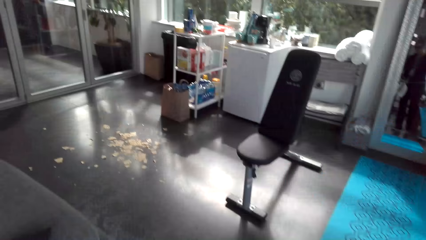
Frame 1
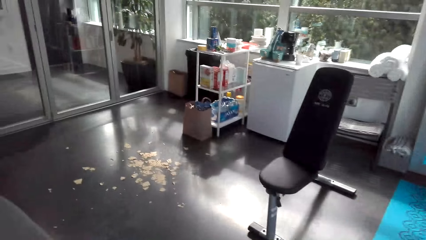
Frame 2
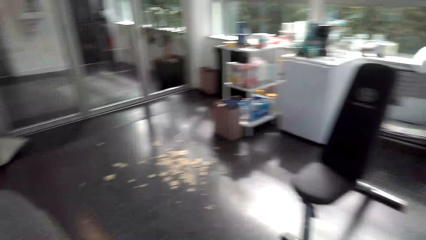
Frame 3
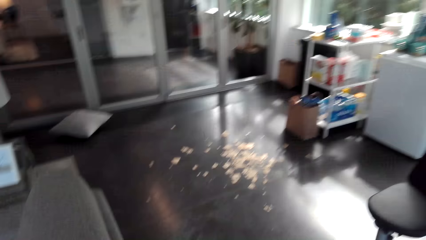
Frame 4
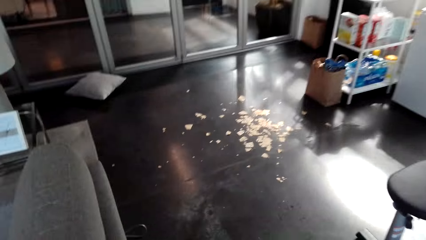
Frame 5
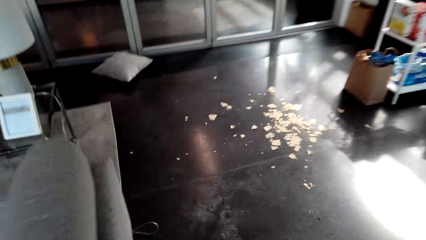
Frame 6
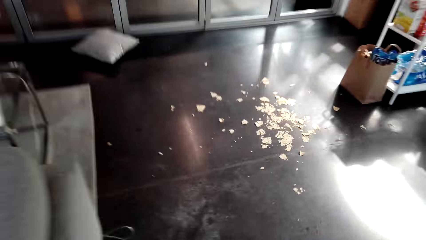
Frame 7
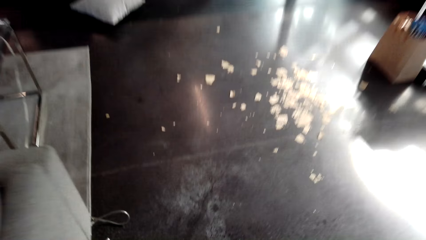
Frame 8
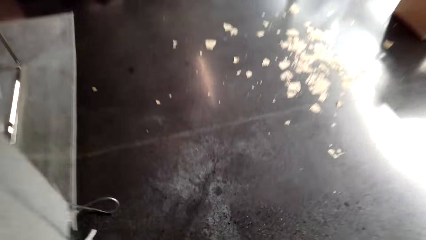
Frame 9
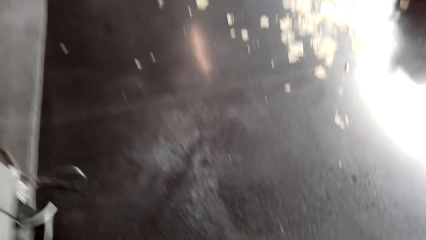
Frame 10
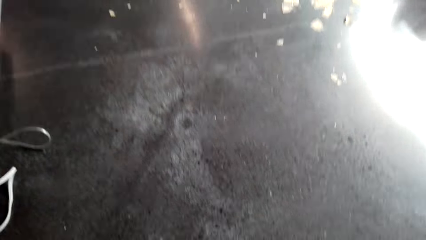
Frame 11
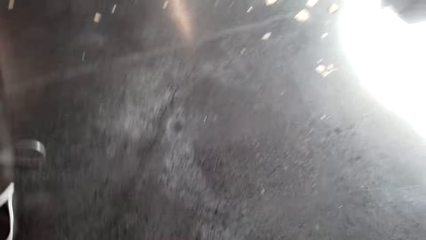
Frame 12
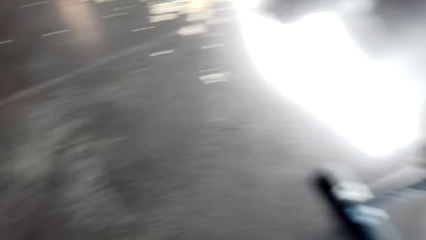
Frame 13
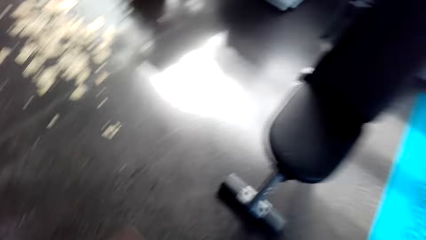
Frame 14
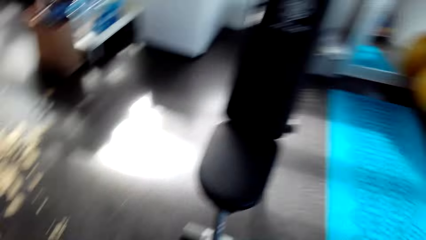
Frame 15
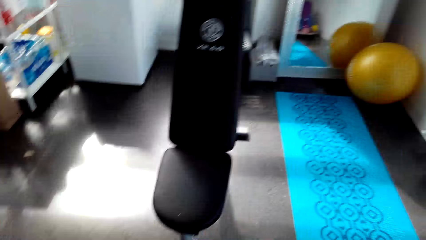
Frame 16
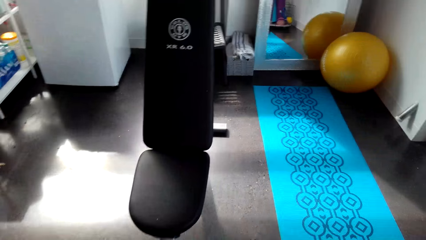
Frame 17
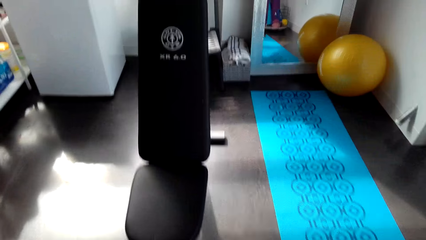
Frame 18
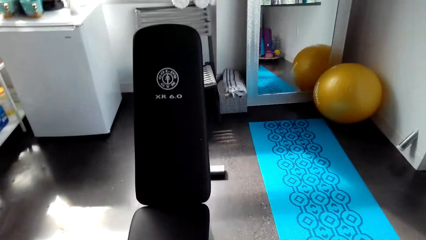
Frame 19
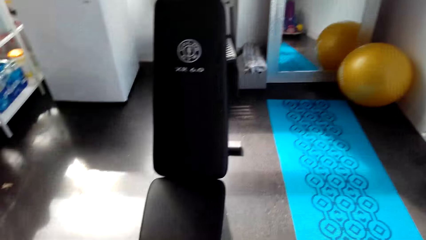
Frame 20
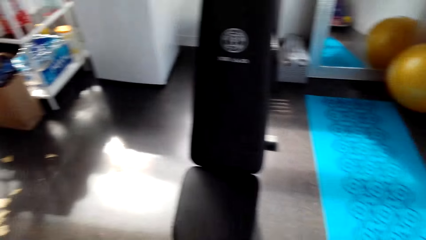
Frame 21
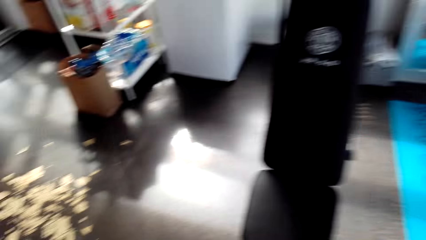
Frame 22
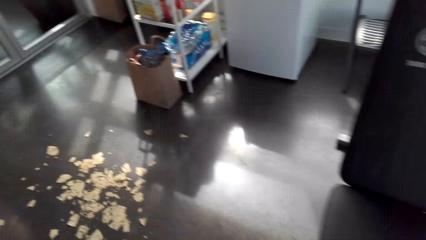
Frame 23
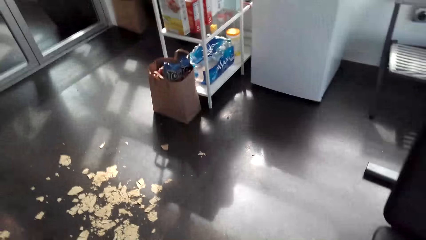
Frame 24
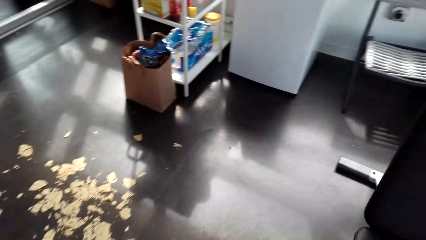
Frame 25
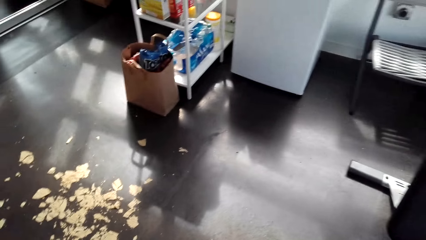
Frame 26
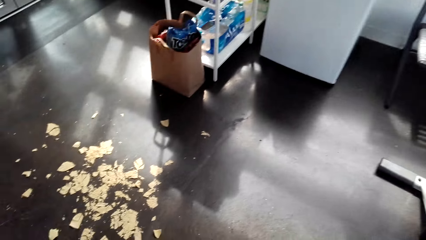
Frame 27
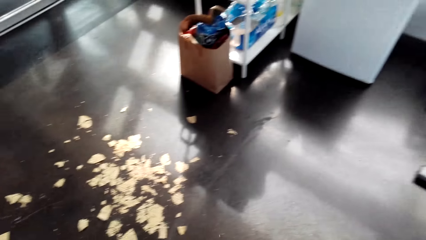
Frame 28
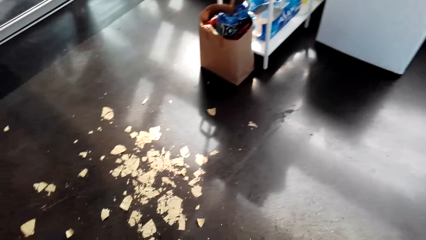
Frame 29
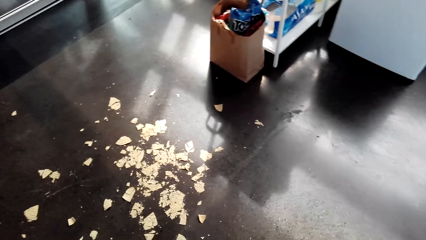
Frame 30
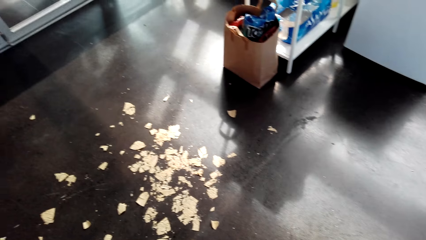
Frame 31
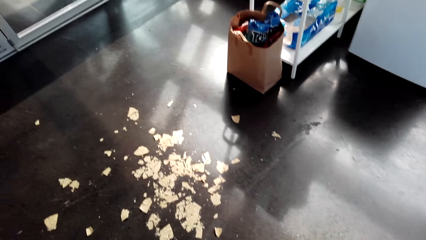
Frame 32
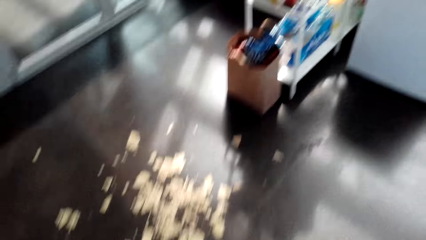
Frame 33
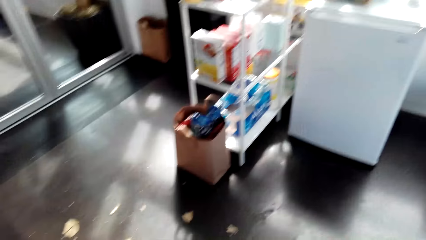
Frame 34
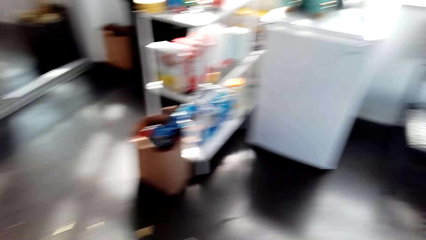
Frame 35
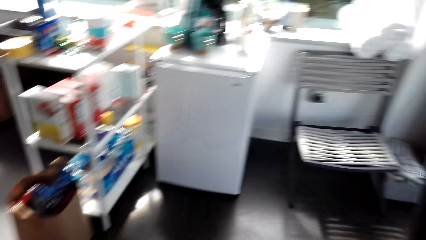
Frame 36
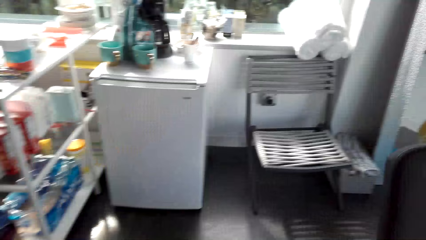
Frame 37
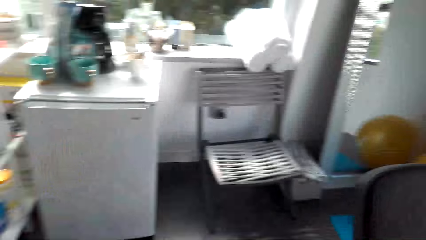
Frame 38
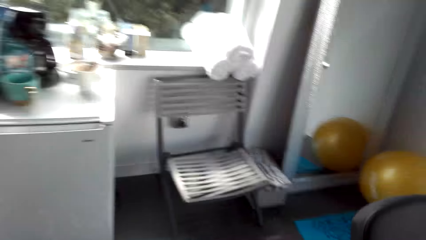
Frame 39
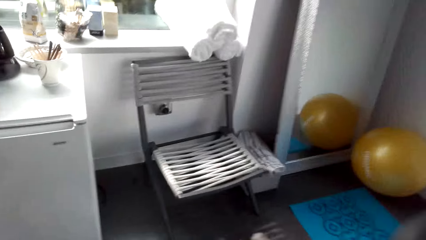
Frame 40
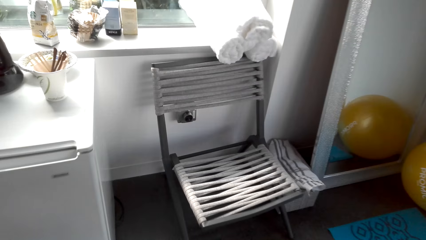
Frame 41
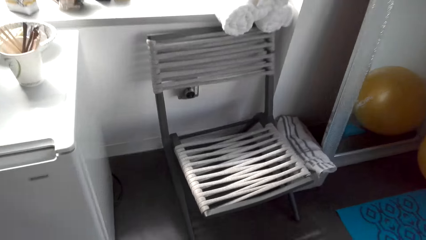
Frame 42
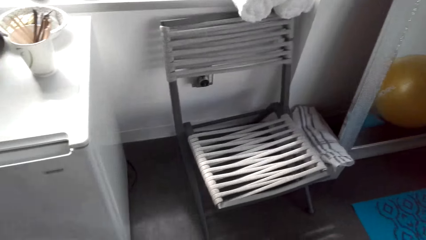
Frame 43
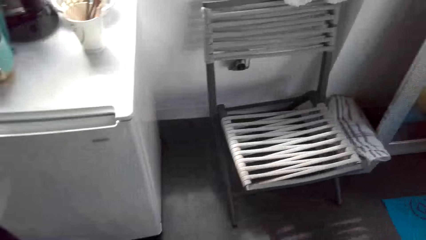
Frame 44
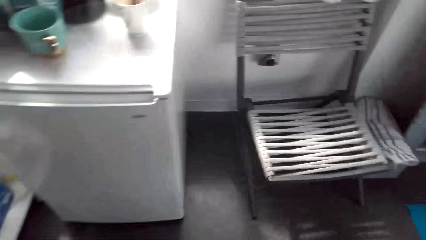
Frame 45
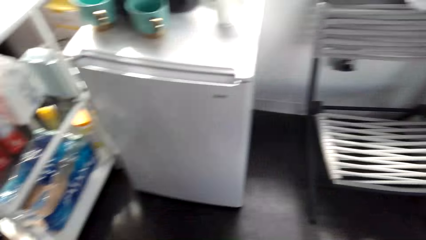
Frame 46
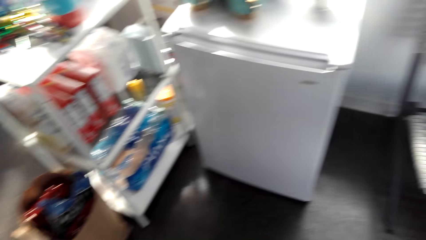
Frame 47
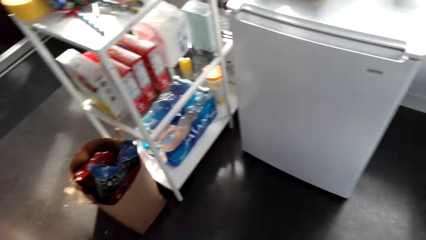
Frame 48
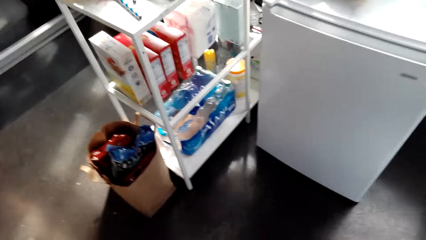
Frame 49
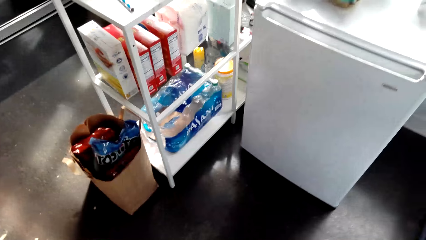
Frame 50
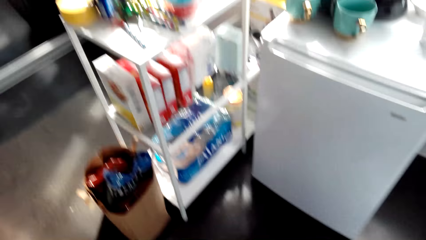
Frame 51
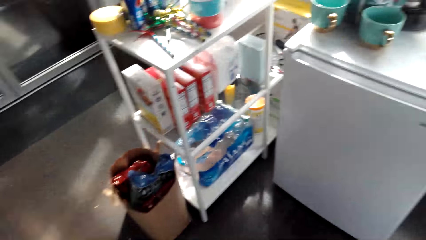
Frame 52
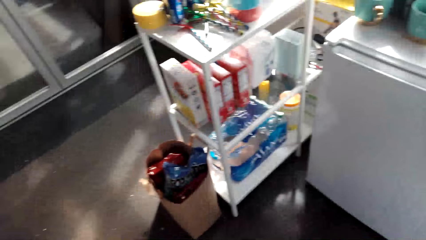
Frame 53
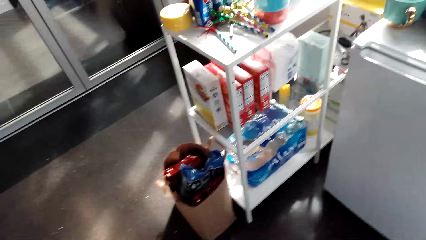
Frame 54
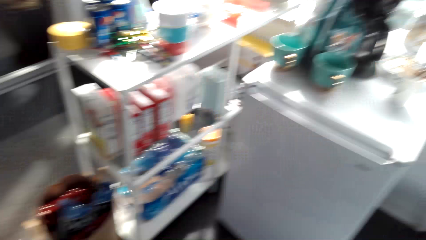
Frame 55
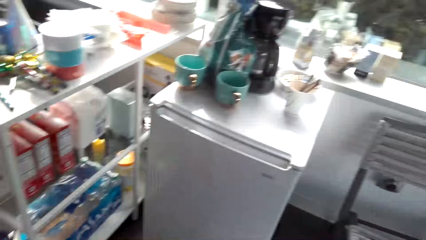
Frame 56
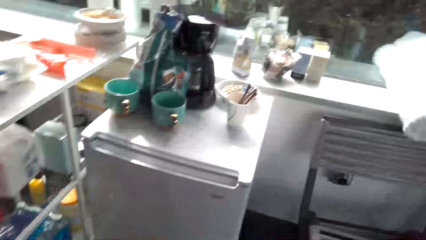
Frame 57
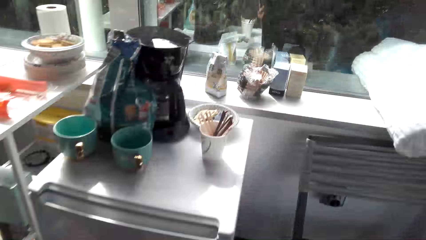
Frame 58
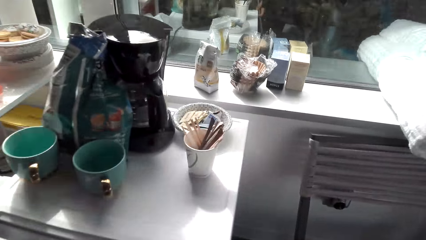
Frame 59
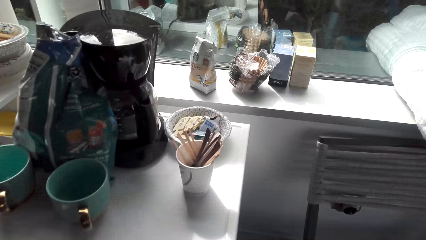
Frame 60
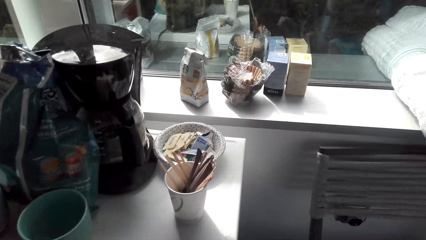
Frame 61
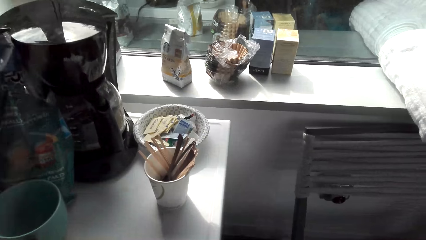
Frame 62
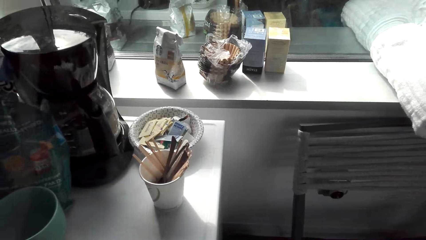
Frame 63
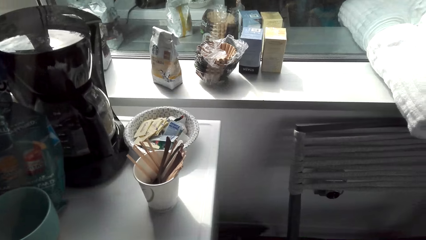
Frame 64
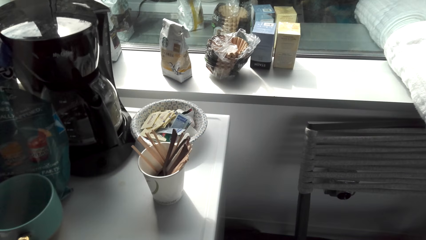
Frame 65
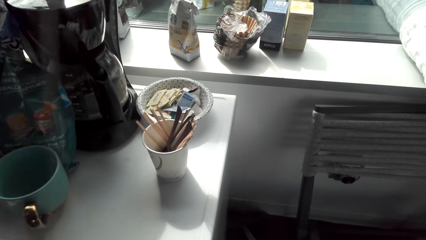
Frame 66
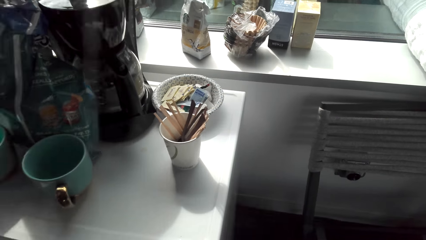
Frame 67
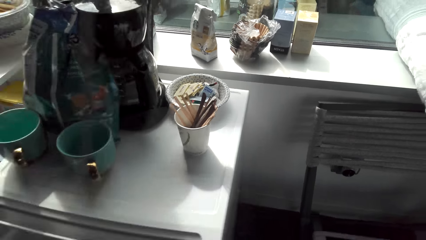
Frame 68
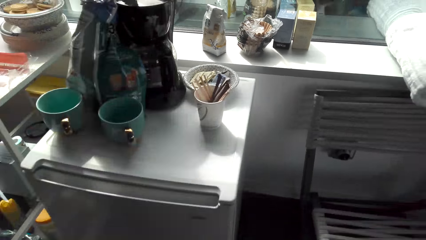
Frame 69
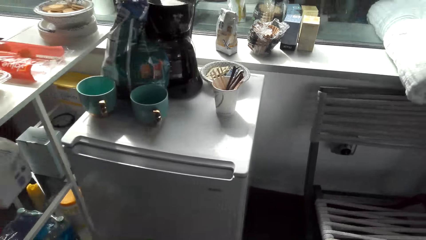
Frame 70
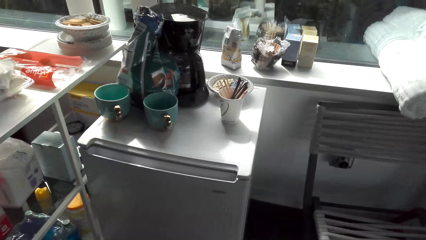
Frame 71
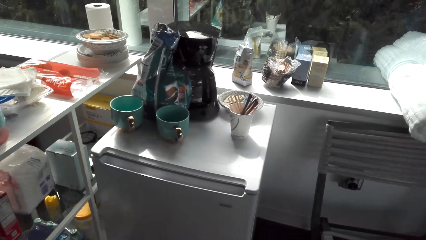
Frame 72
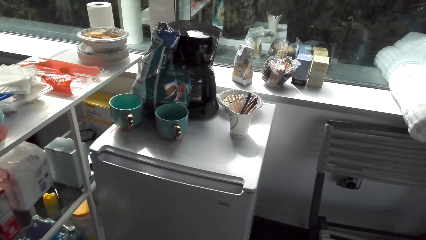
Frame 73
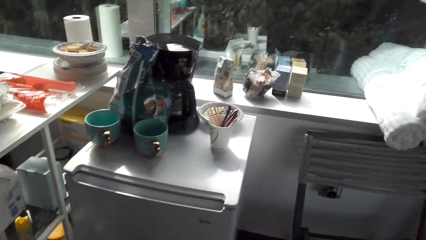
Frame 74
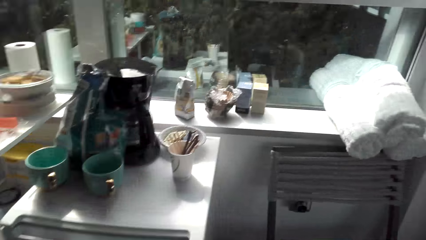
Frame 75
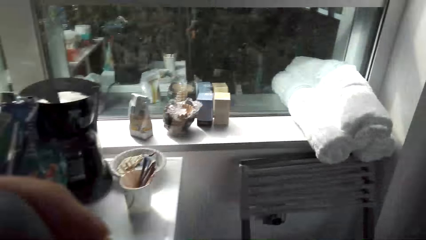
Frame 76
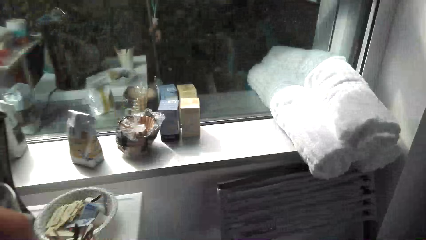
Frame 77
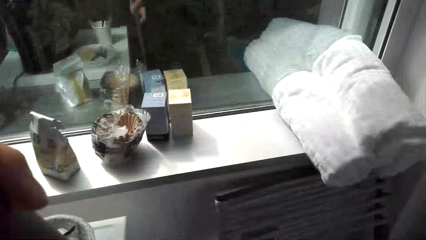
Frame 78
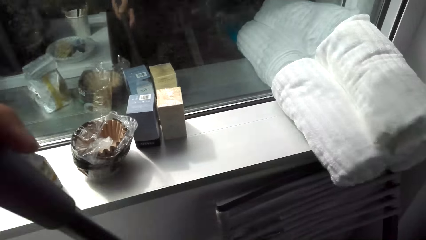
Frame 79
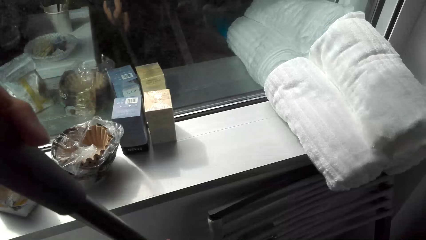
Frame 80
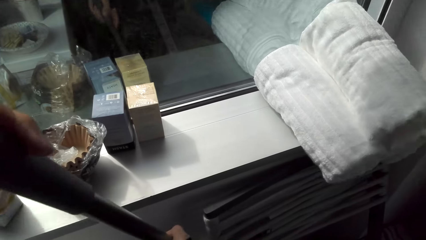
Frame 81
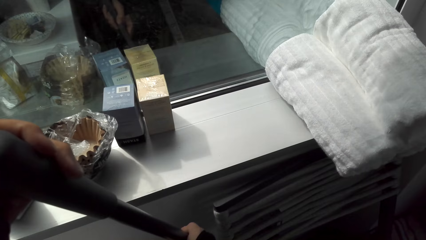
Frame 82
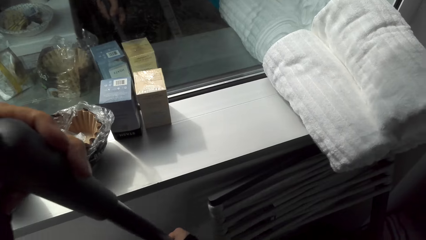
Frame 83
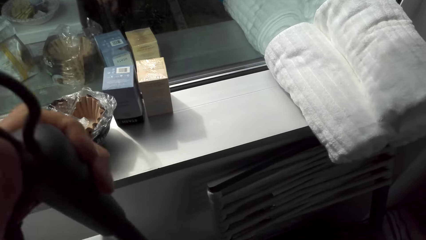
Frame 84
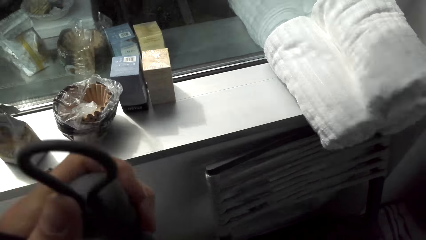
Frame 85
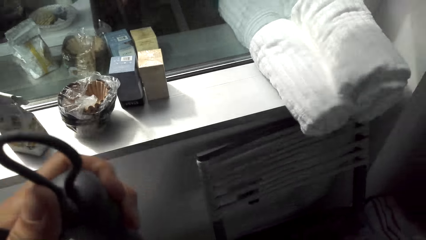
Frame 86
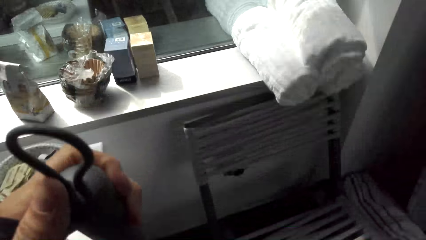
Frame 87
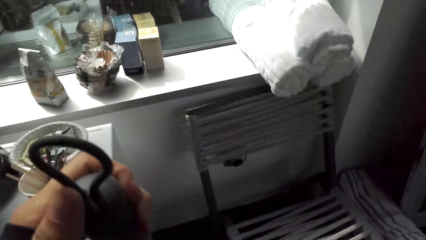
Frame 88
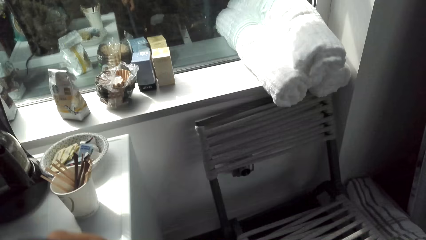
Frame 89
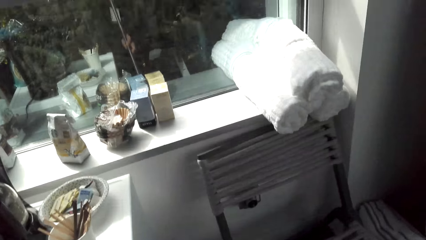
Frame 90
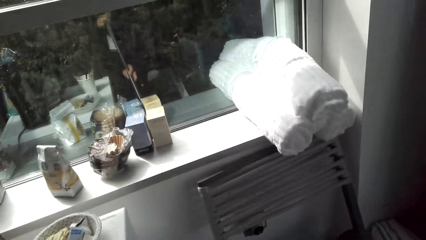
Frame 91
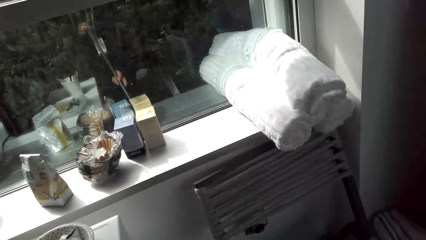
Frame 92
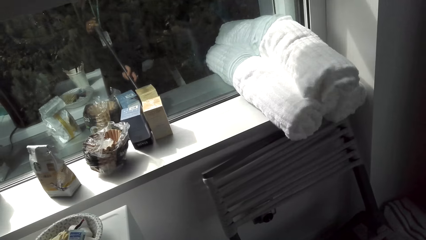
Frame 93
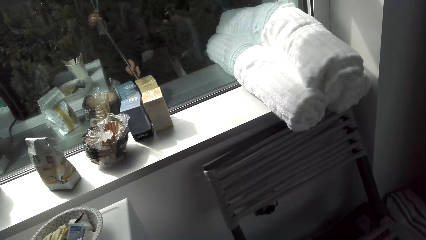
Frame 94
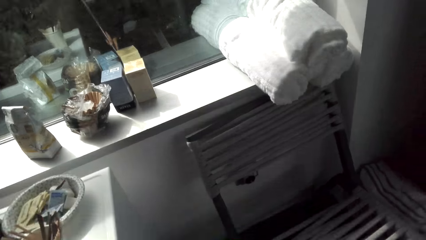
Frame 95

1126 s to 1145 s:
The camera wearer walks. They walk towards the fridge. They watch the background. They sweep the floor with the broom.
